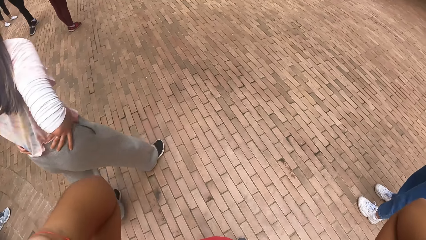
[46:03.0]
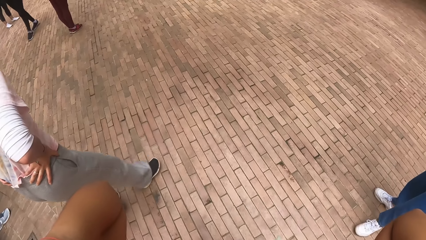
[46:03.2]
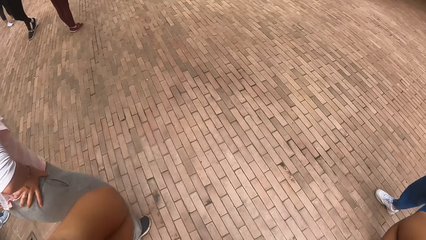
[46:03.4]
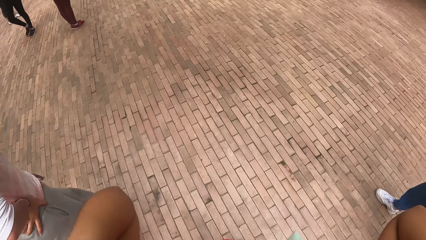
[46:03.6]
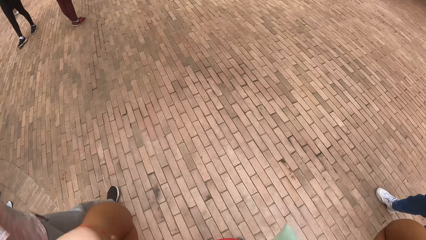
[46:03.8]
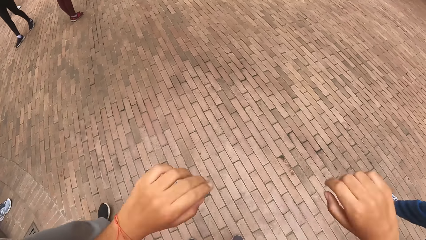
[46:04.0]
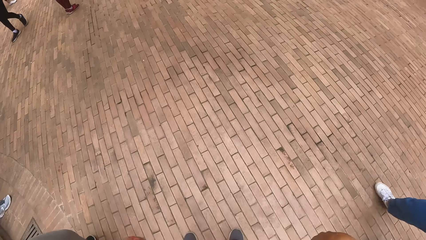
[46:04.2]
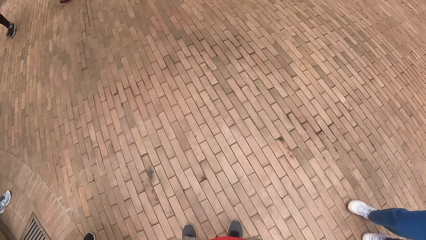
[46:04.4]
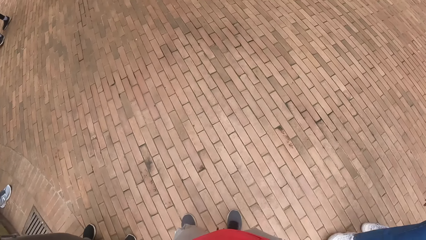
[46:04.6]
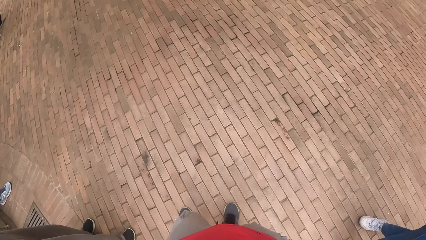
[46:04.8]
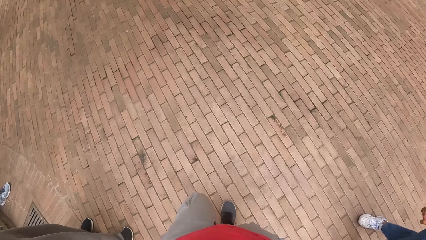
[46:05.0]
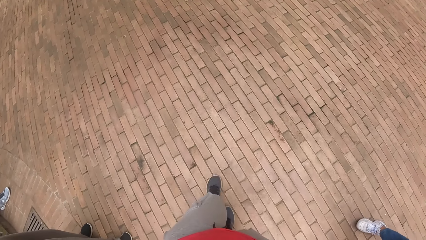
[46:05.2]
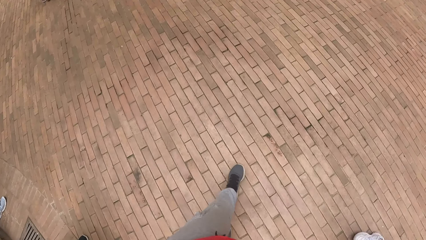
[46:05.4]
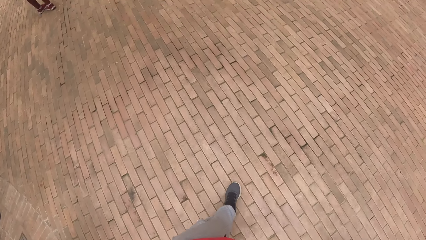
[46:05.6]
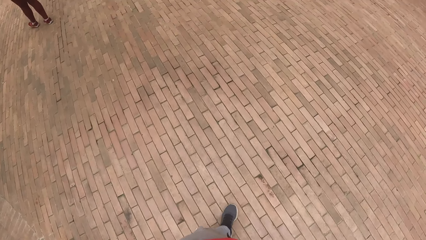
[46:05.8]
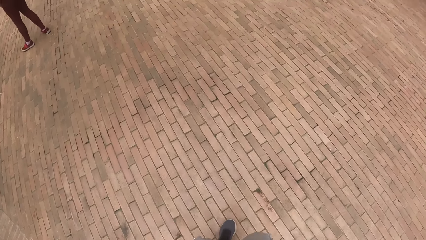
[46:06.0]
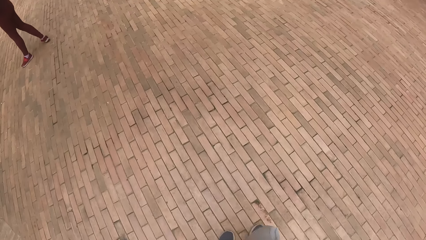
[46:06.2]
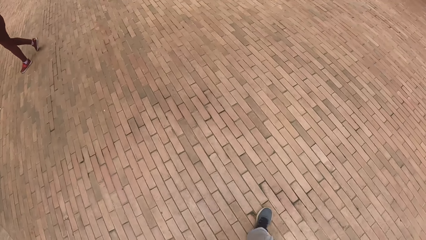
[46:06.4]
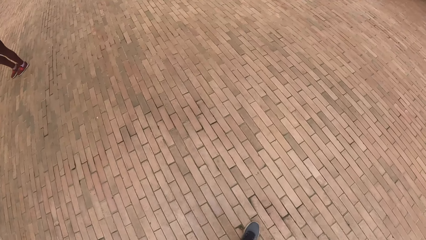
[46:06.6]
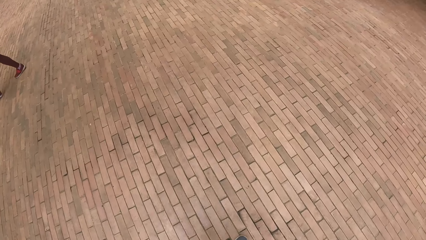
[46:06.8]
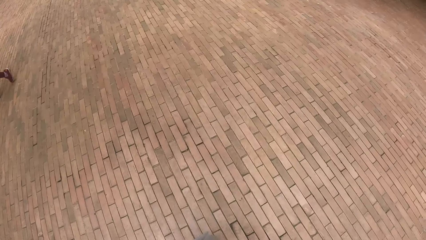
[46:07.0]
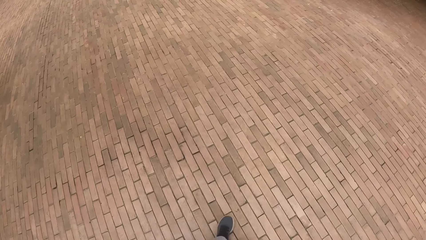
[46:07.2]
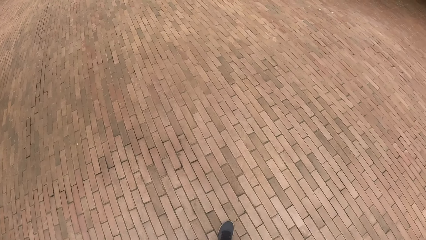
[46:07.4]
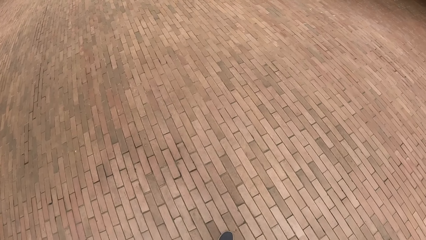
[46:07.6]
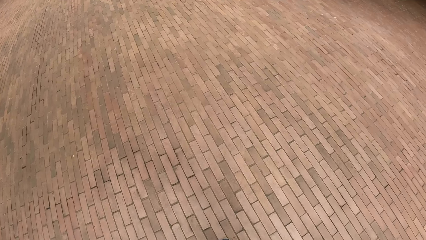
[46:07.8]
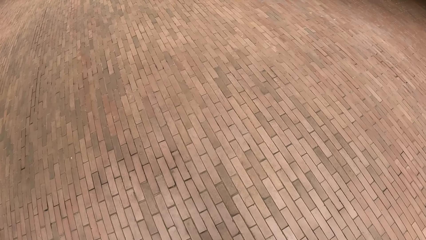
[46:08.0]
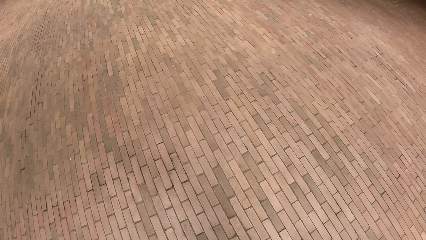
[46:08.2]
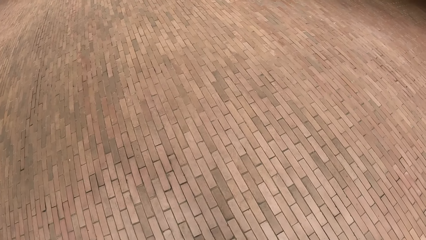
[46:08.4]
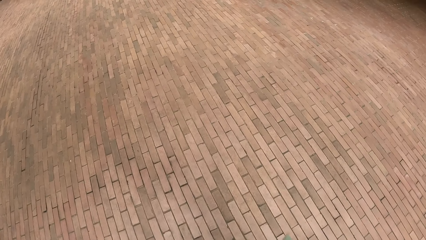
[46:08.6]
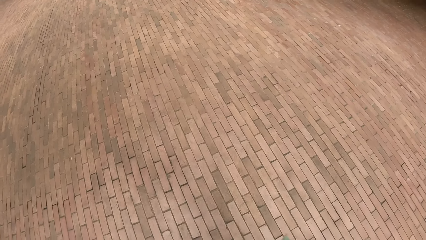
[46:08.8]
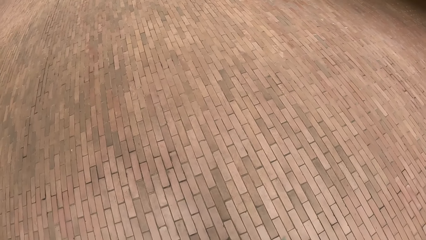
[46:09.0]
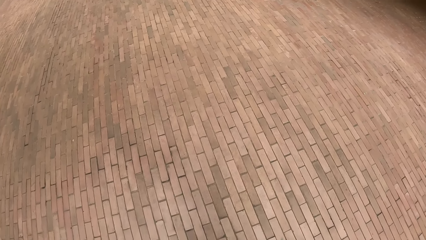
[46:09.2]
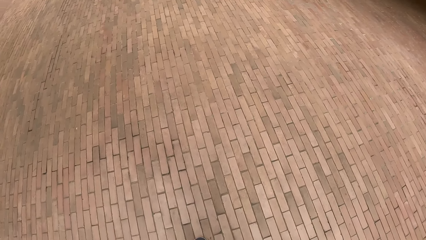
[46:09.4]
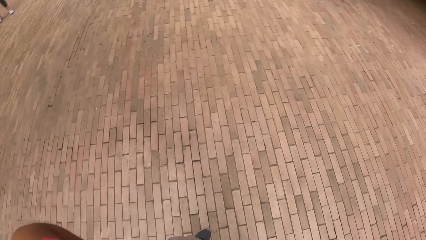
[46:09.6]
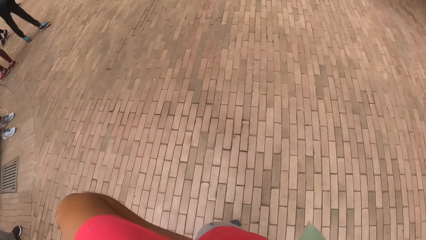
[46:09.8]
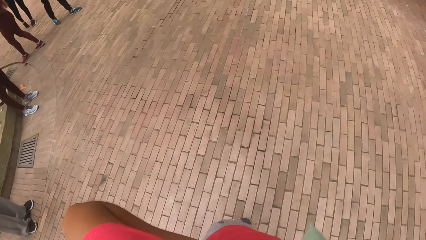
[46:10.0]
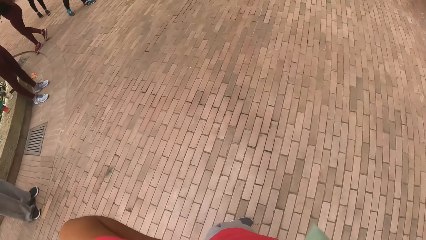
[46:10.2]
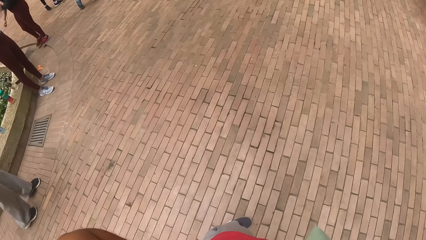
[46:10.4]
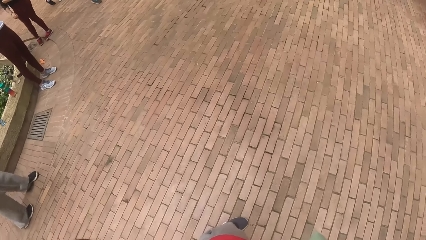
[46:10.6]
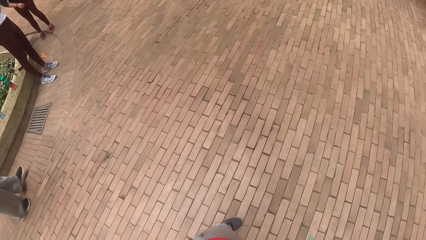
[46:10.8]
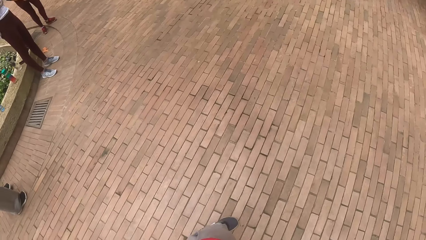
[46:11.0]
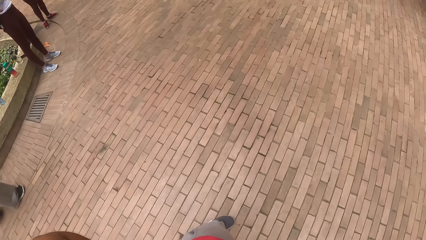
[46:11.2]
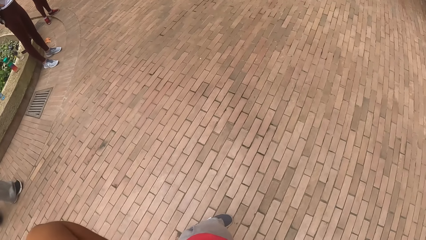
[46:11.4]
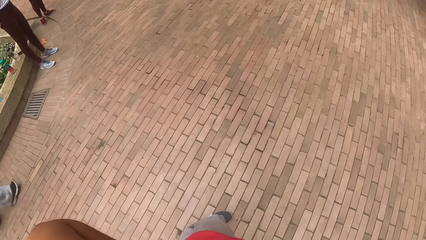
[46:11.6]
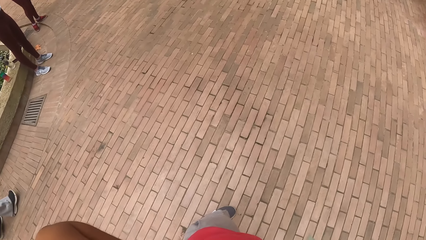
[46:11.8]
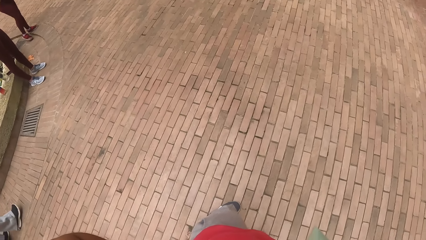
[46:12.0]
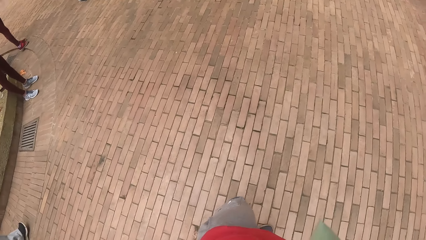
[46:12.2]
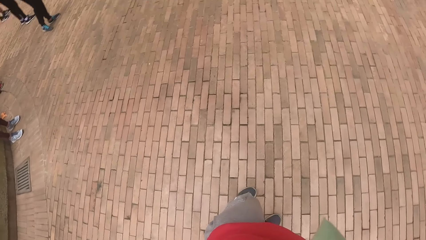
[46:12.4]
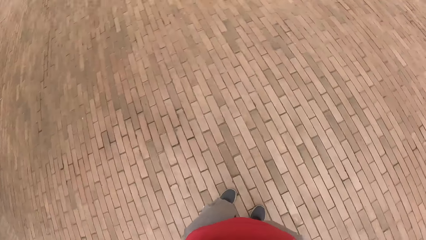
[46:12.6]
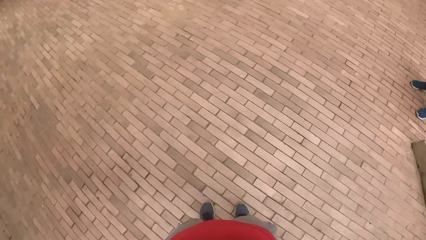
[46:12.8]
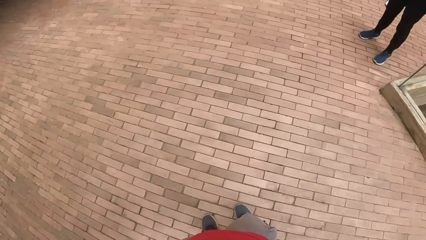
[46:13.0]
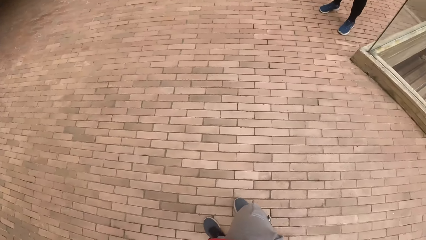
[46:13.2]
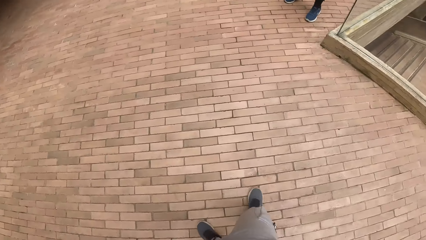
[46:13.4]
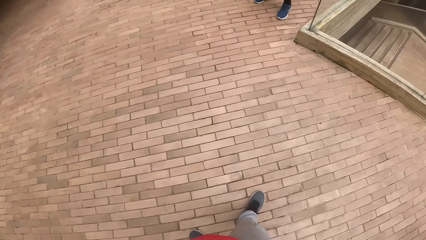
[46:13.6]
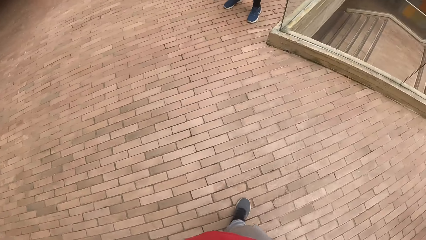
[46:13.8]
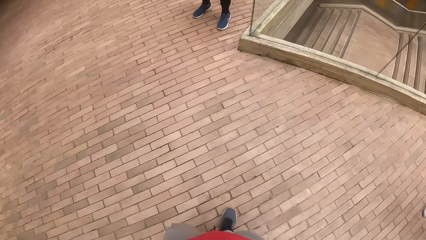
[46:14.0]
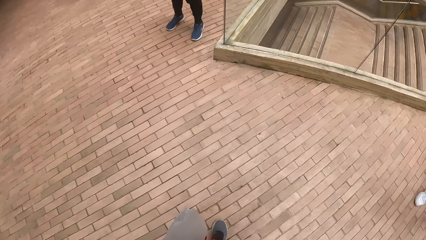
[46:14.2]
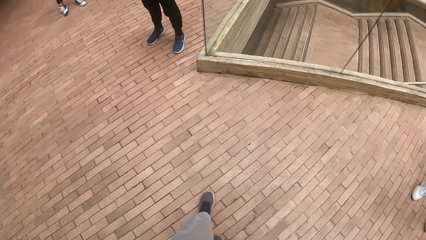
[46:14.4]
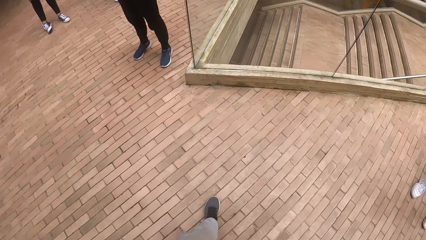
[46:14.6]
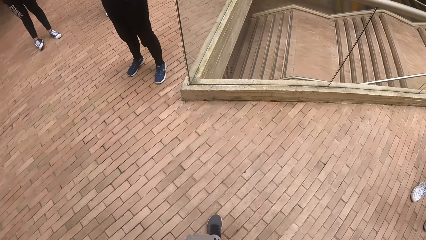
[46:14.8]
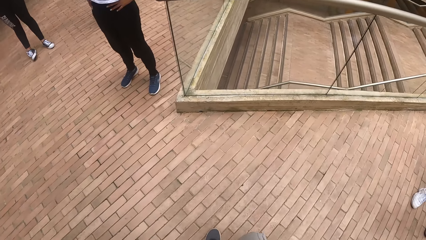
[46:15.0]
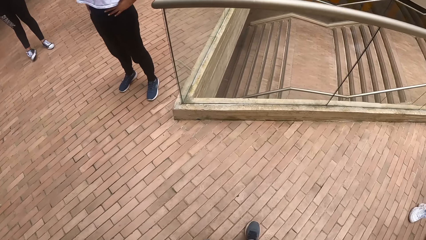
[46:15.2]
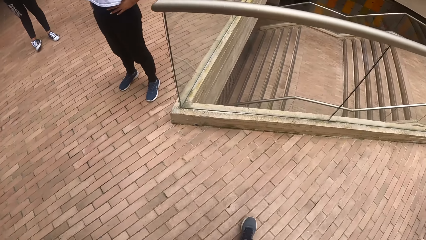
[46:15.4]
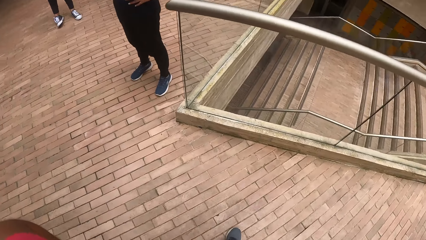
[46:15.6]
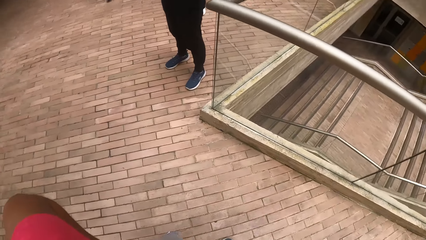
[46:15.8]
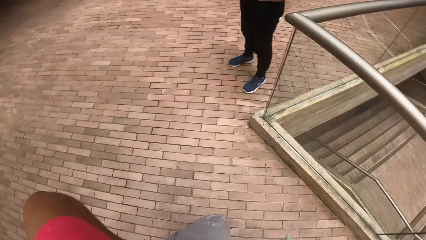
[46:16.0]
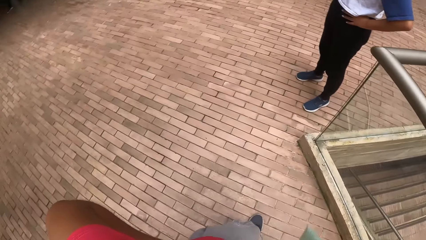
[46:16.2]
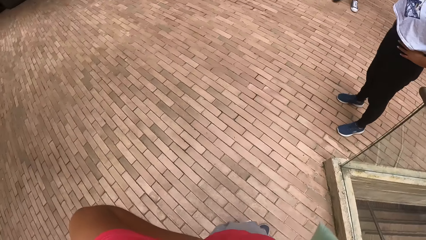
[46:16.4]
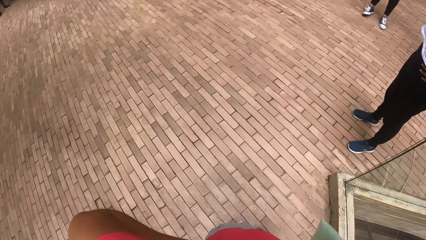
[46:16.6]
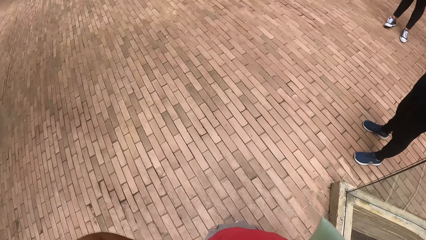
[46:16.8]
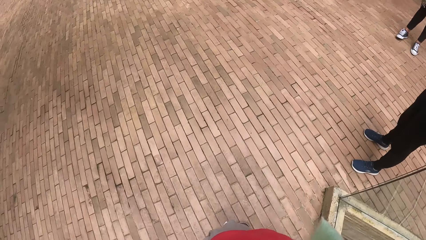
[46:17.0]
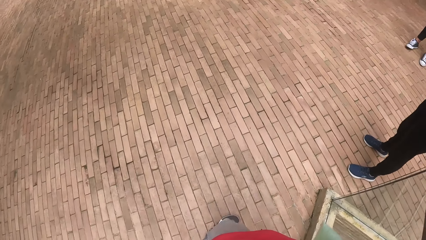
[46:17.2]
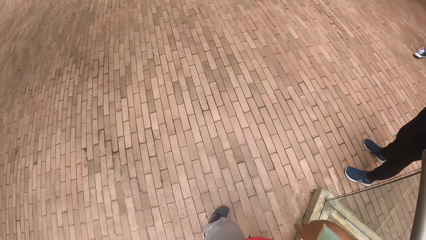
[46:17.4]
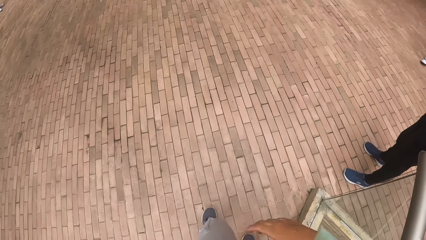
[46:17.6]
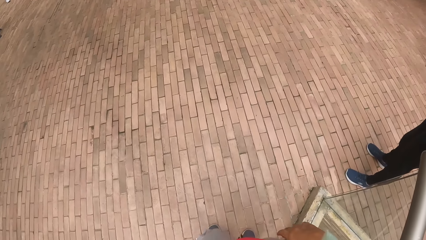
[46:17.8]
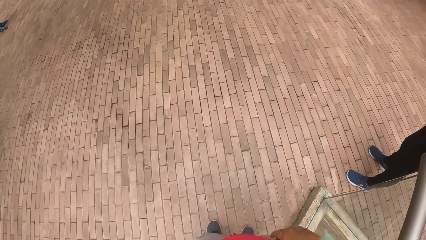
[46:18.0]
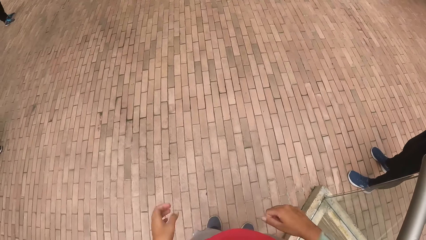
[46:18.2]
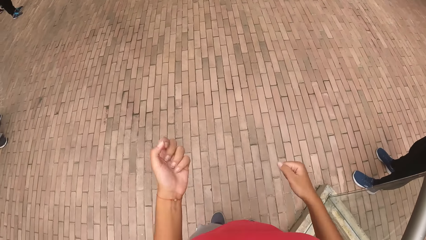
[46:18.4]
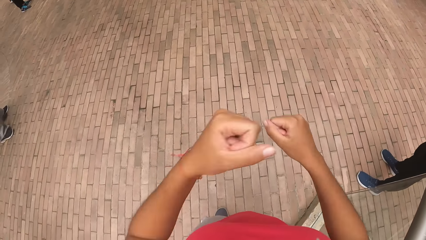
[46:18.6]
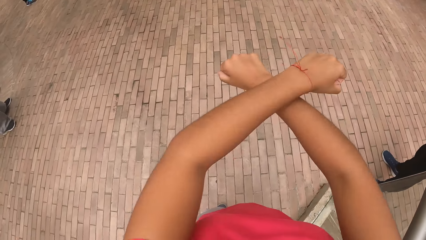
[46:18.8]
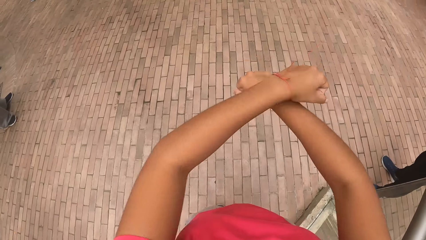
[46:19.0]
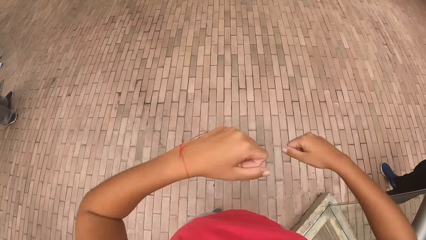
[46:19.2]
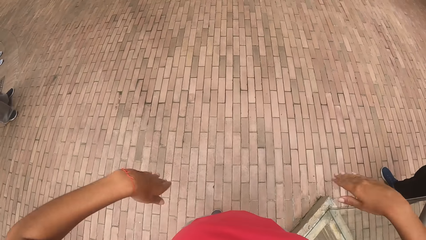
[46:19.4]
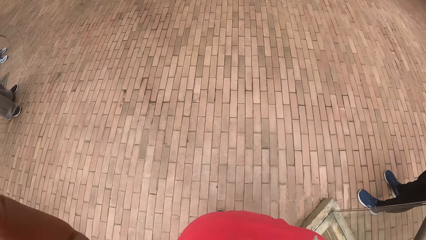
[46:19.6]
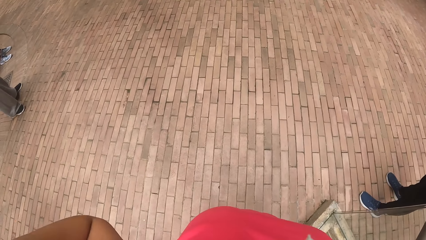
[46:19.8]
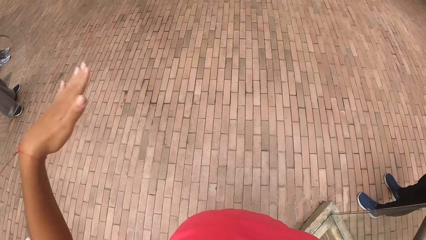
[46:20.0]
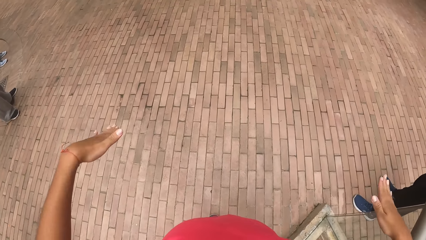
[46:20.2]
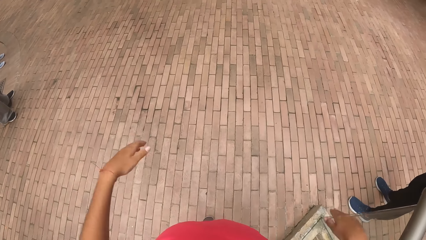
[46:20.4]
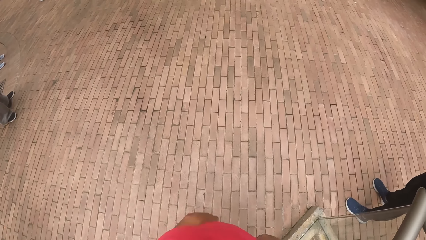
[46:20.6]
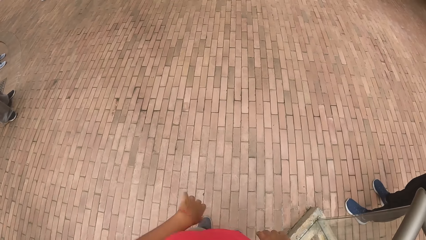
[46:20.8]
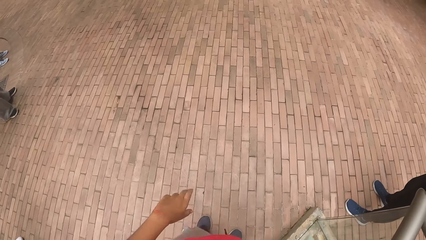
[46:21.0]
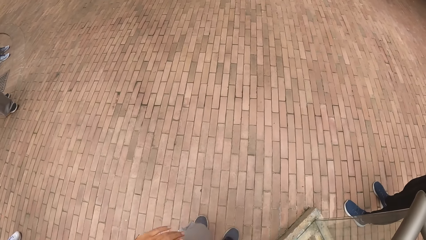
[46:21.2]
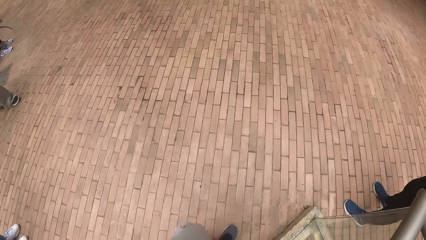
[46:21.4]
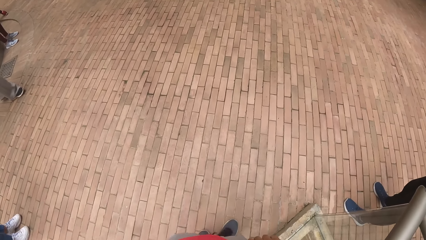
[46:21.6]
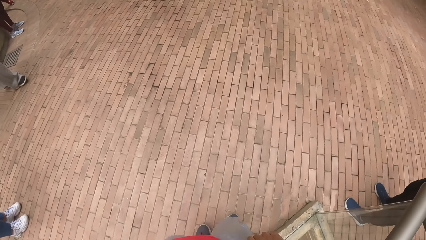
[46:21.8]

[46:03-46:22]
The camera wearer changes her position. She walks around the compound. She exercises her body. She dances.
